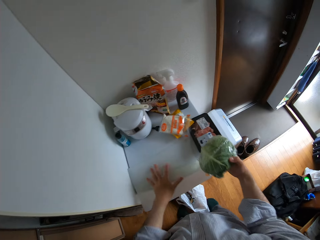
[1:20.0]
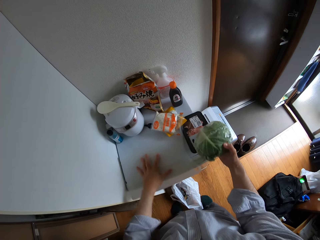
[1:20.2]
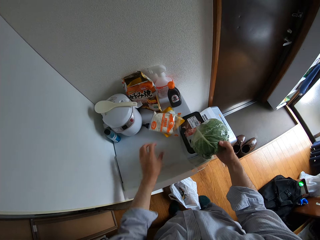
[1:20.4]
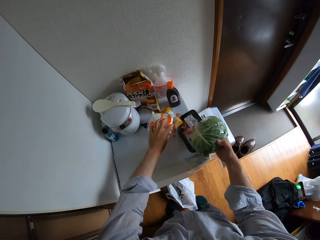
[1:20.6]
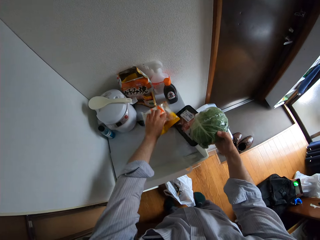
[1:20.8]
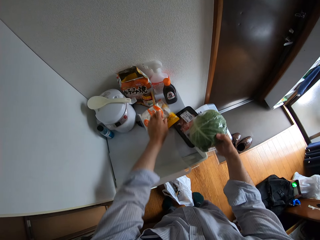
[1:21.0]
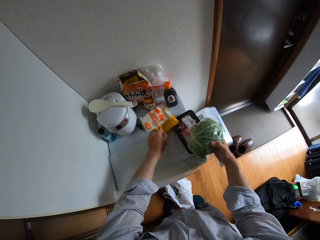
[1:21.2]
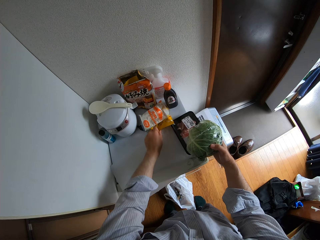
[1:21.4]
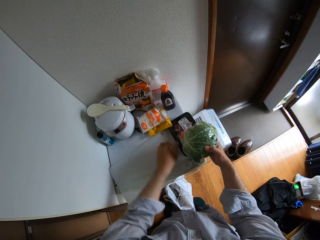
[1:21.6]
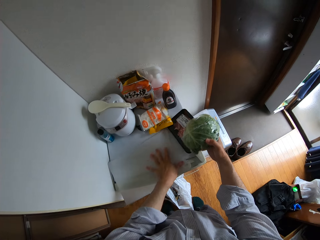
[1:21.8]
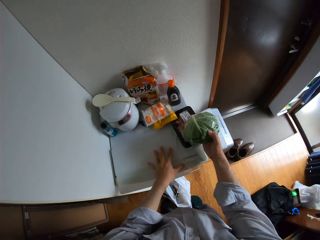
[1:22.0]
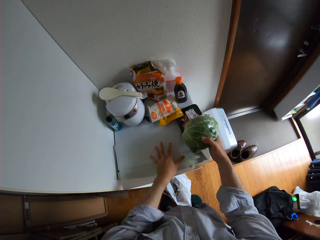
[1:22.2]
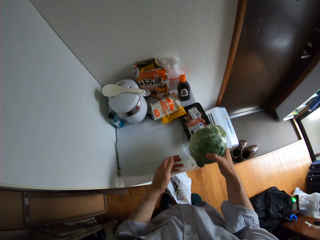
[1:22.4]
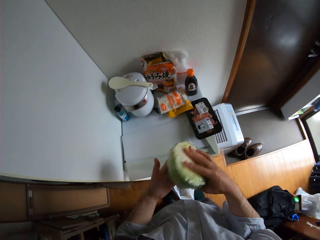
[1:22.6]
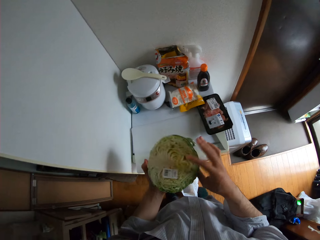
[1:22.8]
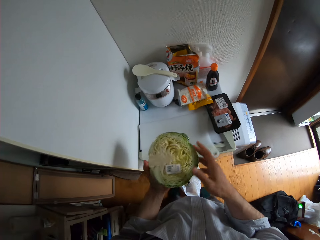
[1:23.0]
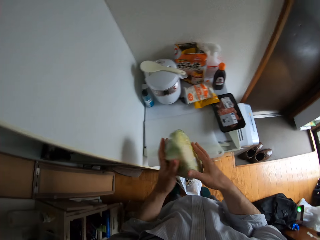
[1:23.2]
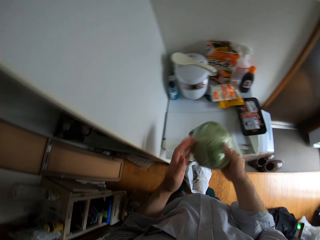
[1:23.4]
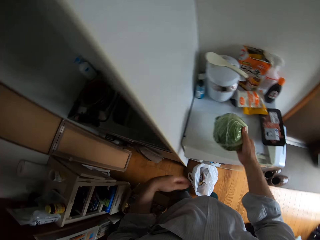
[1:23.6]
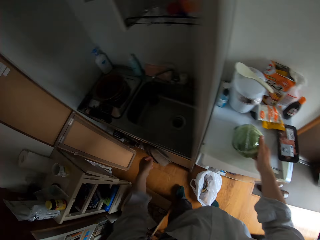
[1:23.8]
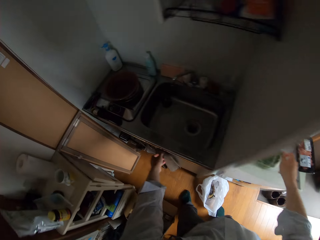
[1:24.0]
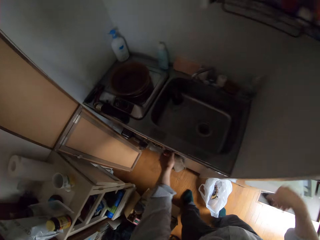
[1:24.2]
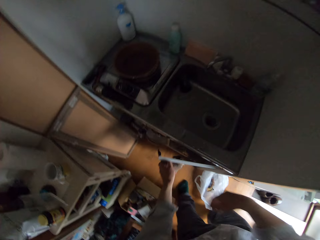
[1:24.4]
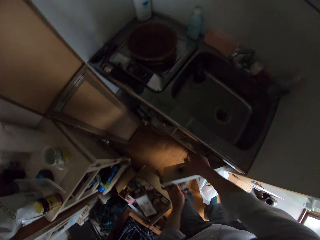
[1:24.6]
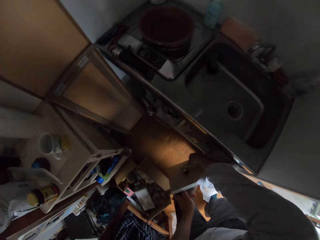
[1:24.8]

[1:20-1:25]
The camera wearer pushes something on the fridge. They adjust the objects on the fridge top. They drop the cabbage on the cutting board.

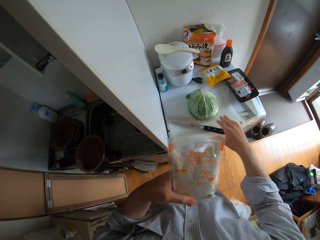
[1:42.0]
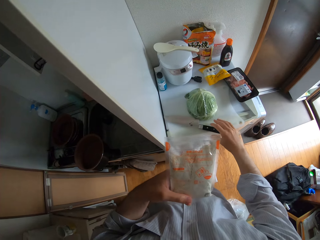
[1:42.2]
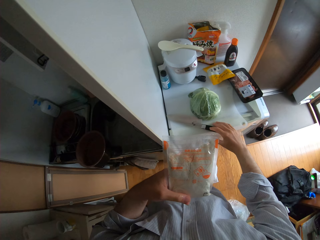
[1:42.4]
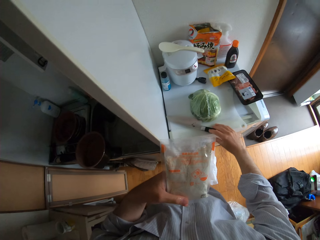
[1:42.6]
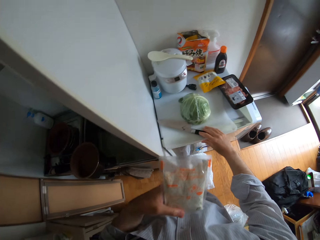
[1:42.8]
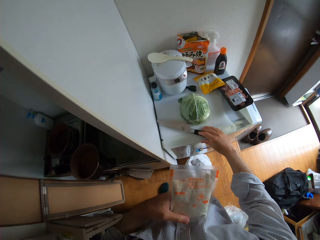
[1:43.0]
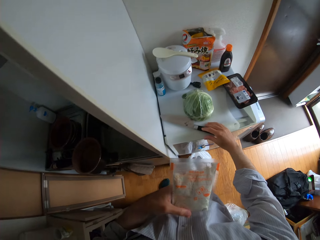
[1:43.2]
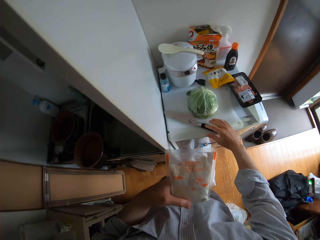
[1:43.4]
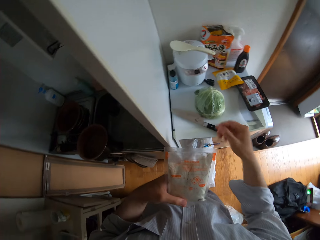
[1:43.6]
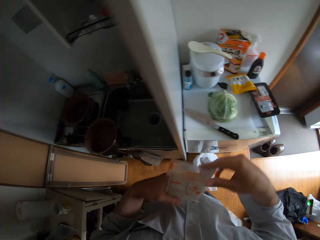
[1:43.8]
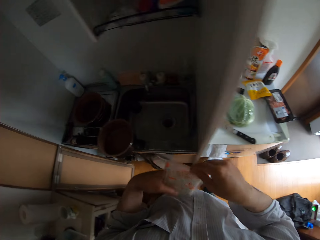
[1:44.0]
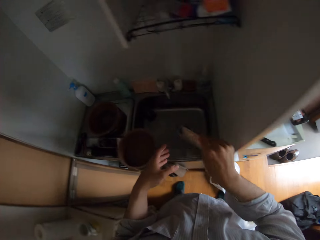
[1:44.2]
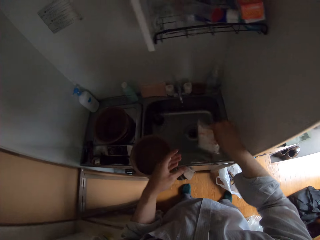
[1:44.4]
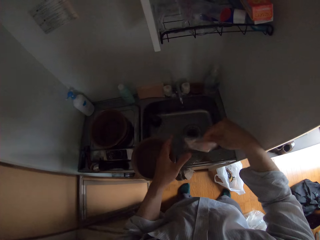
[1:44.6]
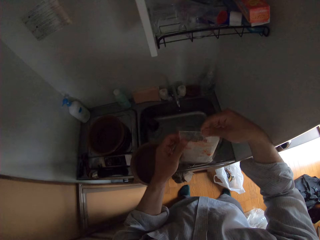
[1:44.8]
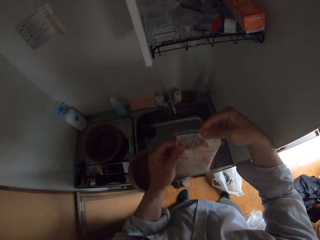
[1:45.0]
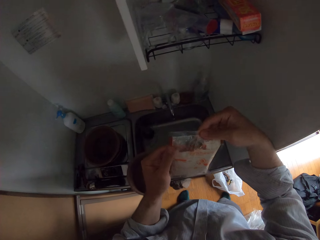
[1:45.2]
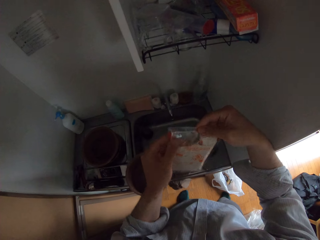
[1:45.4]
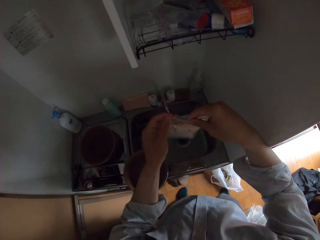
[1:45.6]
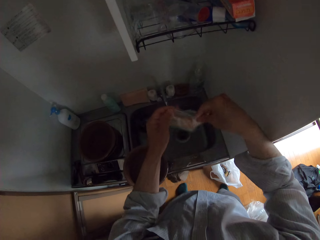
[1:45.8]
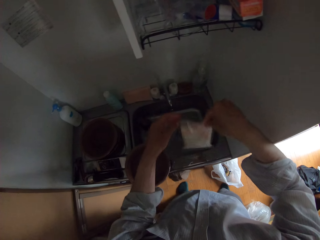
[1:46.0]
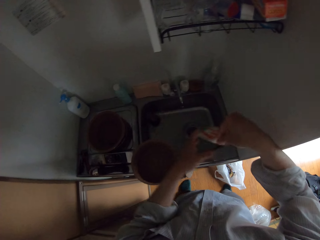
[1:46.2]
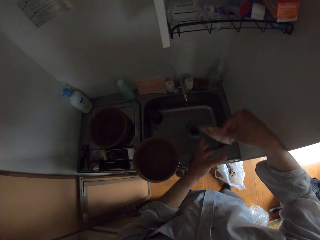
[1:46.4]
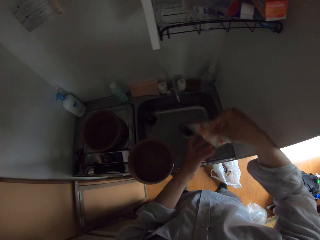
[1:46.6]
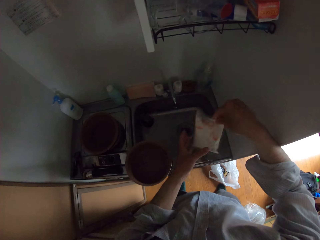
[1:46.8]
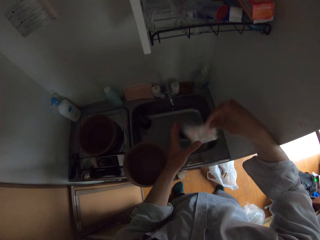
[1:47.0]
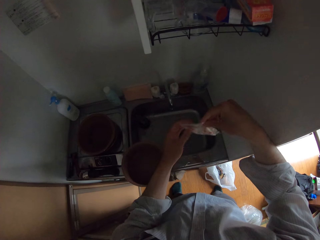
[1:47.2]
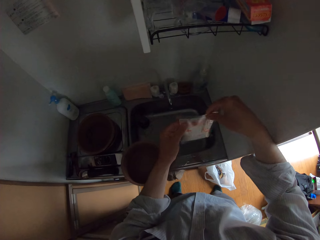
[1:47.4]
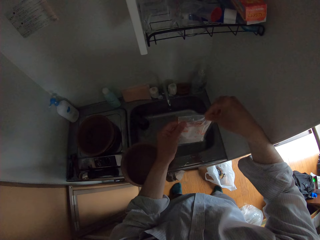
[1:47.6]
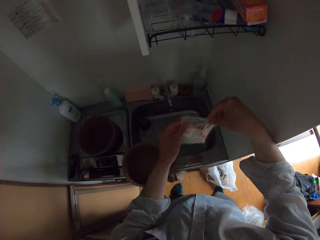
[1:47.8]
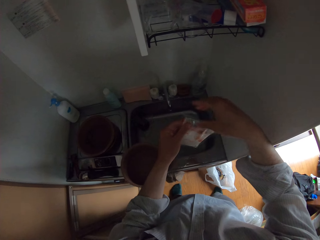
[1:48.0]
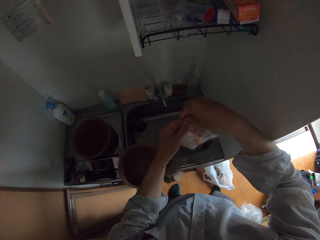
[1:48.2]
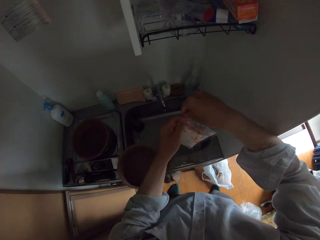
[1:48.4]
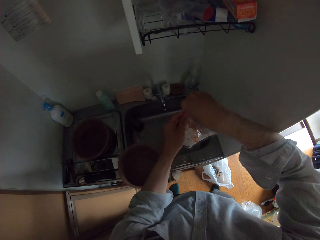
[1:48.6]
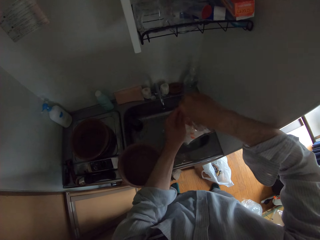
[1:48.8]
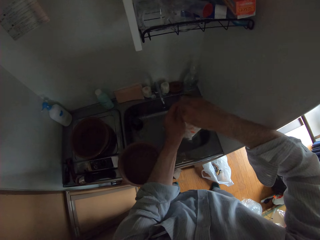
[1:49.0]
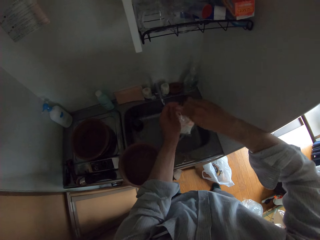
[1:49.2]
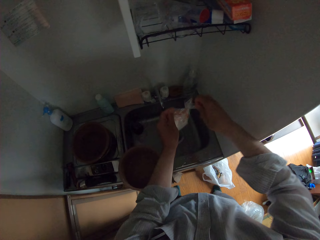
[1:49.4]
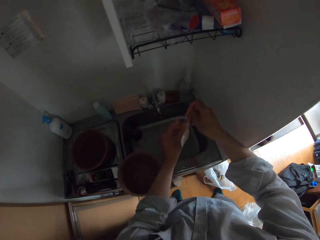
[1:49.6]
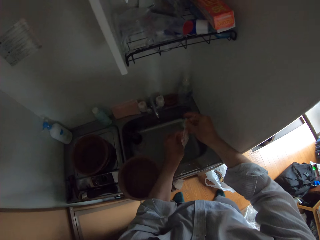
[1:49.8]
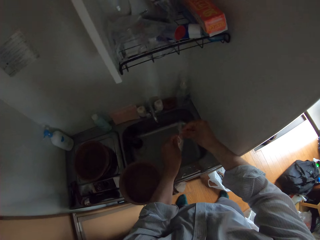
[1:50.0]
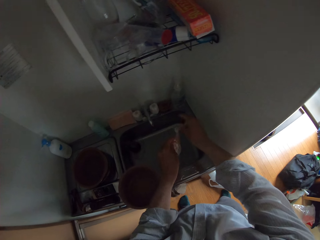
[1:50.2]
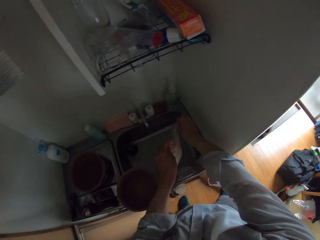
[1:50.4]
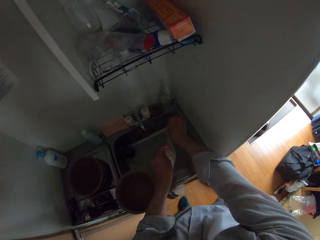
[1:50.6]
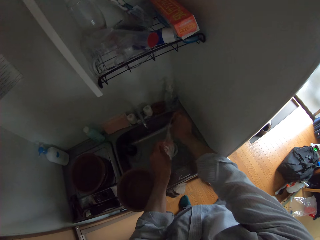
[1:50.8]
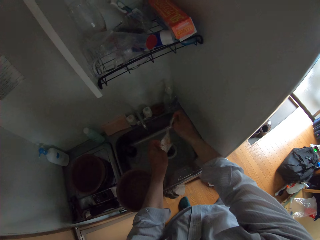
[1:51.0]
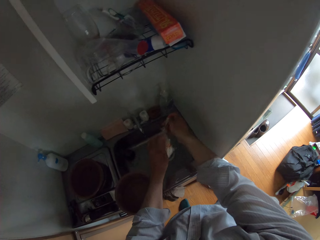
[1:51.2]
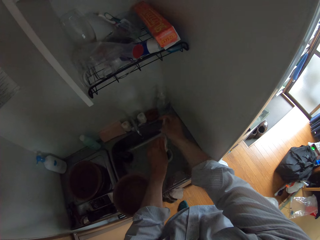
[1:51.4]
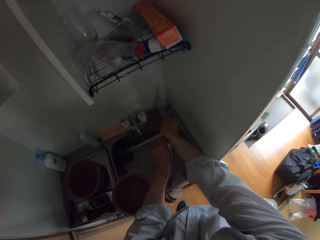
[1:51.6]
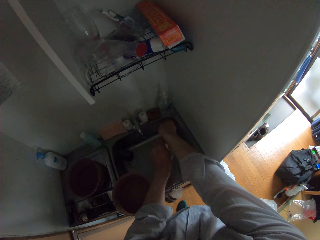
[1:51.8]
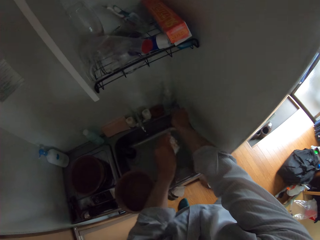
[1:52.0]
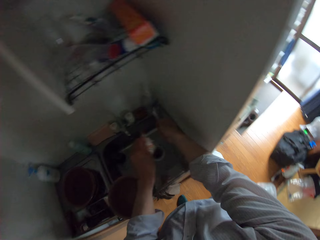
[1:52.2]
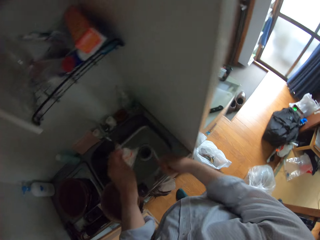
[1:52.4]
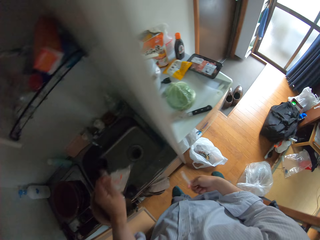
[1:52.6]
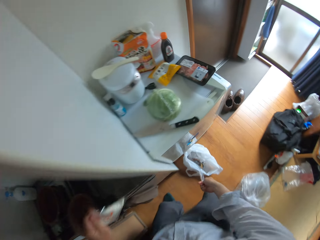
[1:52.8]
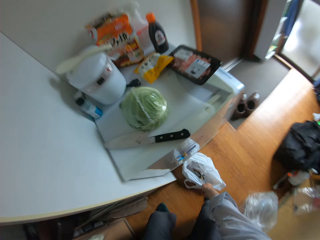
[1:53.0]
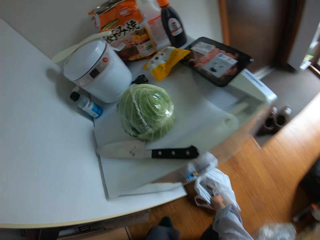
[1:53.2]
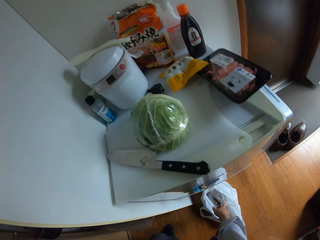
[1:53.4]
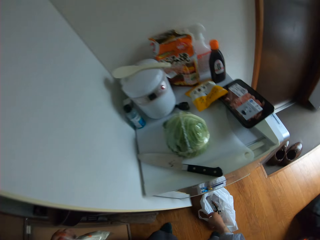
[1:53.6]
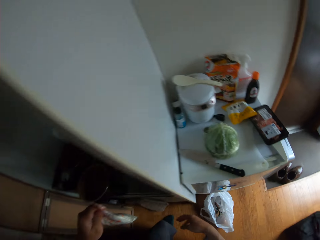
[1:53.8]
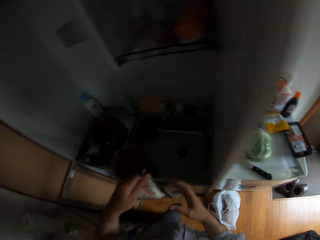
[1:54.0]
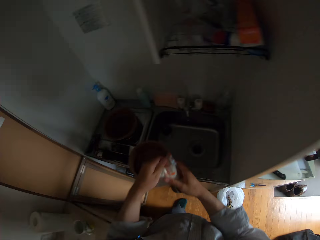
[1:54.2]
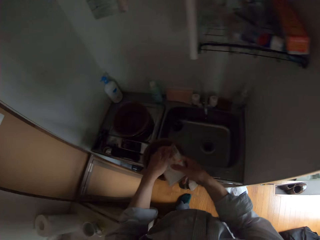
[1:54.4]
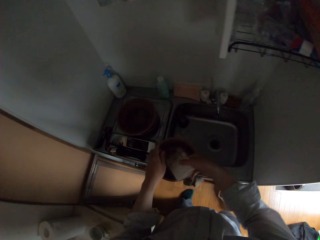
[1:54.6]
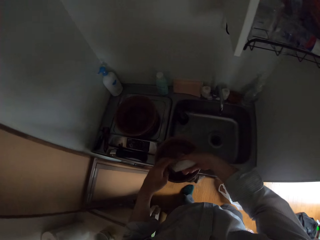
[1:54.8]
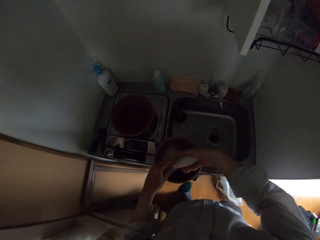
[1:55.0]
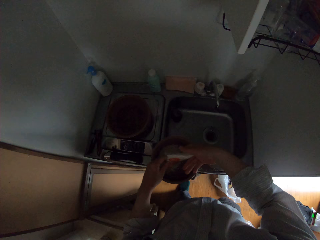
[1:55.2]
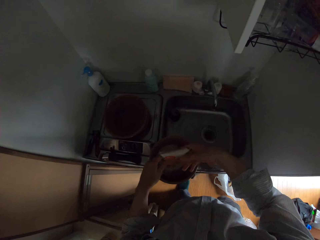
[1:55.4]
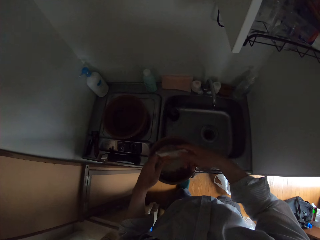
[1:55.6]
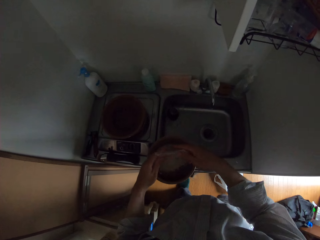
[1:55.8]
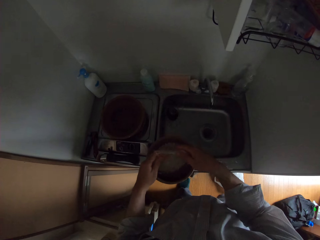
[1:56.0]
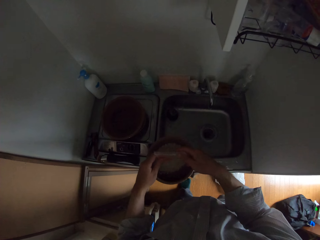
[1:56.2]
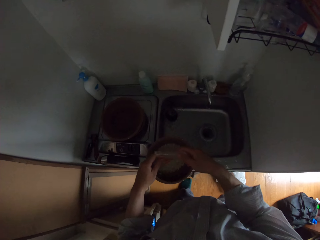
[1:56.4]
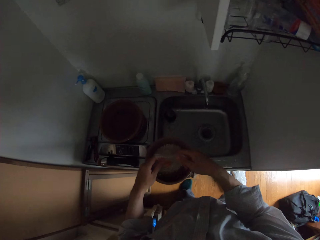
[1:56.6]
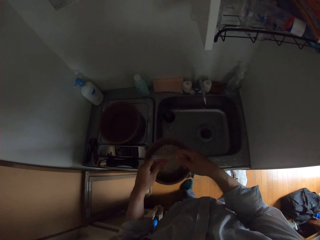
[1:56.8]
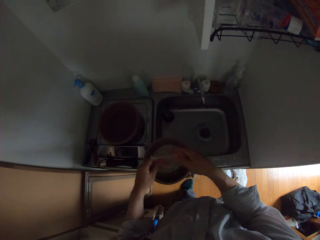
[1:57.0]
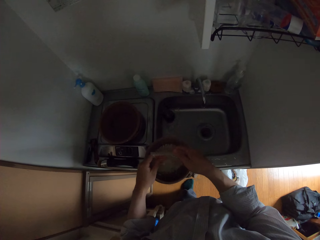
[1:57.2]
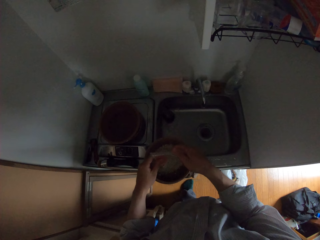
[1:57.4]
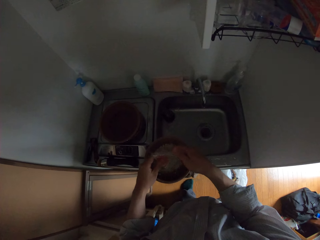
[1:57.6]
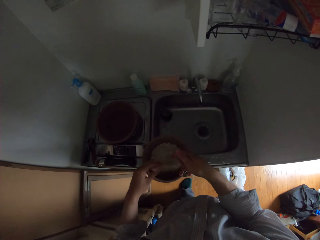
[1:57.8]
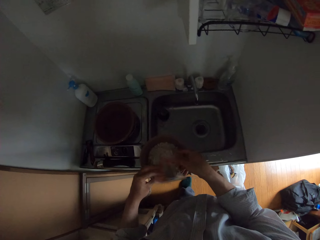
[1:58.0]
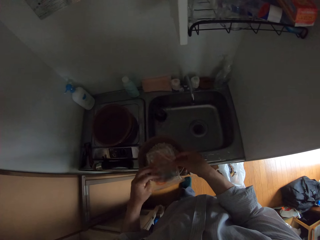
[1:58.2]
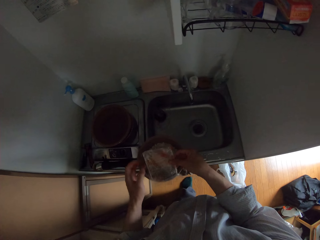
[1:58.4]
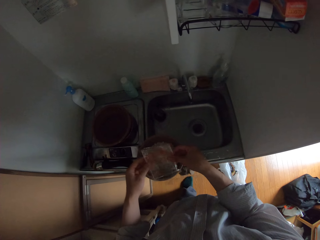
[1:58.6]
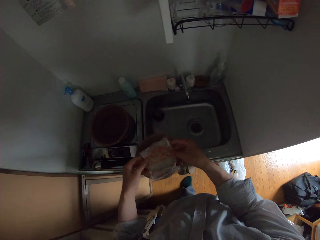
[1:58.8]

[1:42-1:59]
The camera wearer pushes the cutting board. They shake the flour in the paper or sachet. They open the sachet. They cut the paper. They put the cut paper in the dustbin. They pour the flour in the pot.
